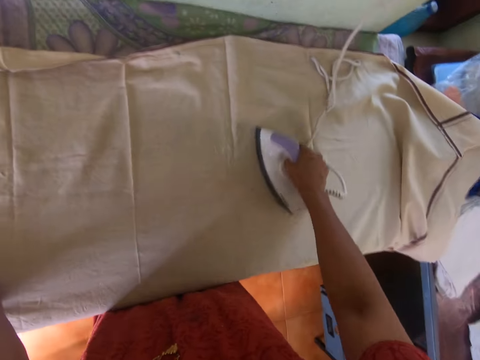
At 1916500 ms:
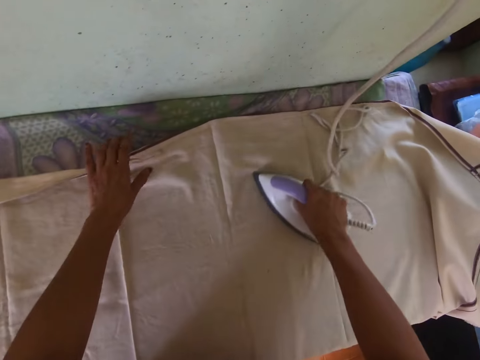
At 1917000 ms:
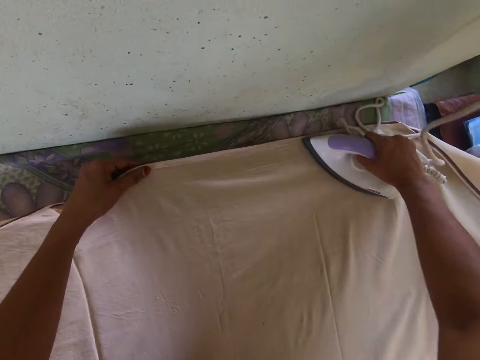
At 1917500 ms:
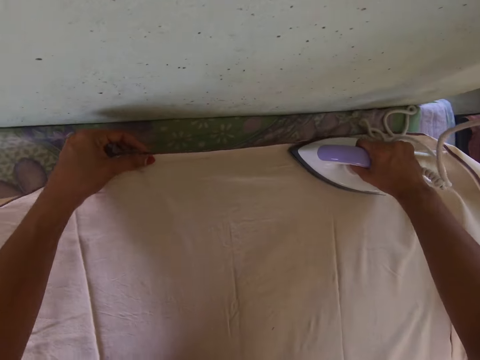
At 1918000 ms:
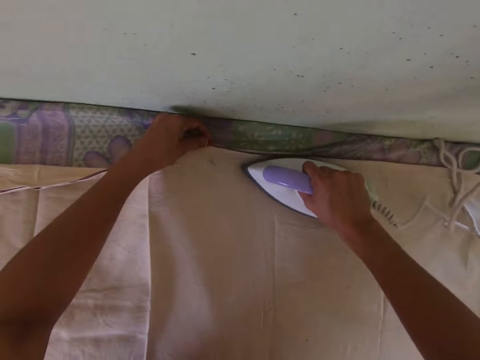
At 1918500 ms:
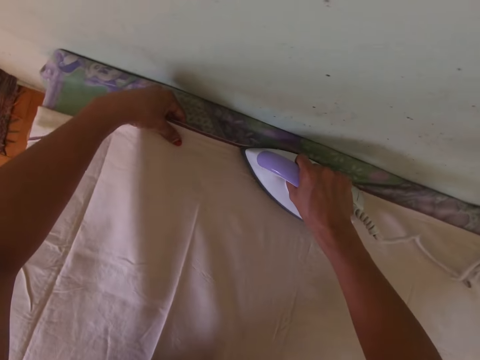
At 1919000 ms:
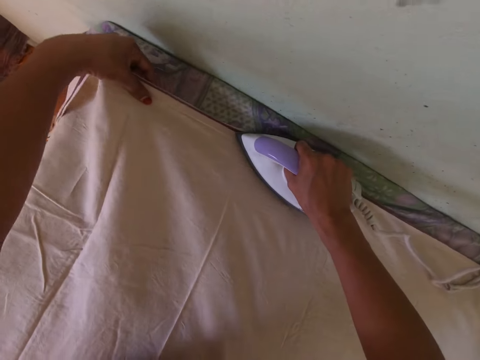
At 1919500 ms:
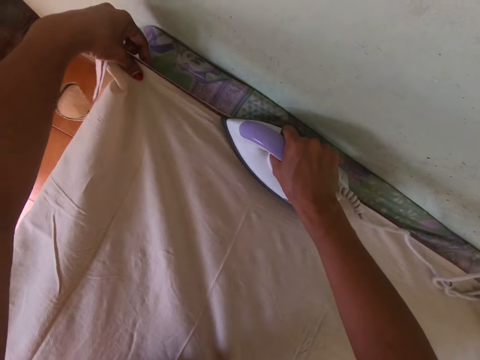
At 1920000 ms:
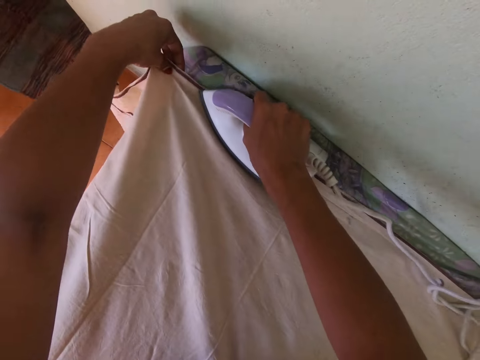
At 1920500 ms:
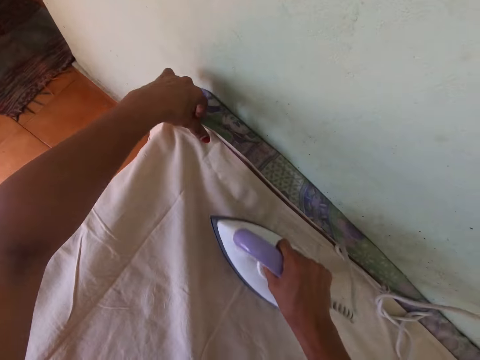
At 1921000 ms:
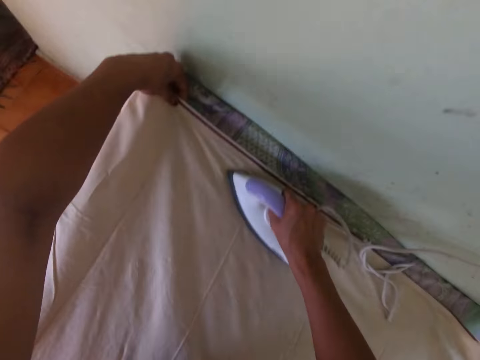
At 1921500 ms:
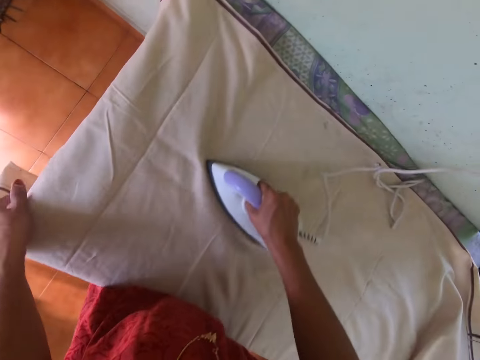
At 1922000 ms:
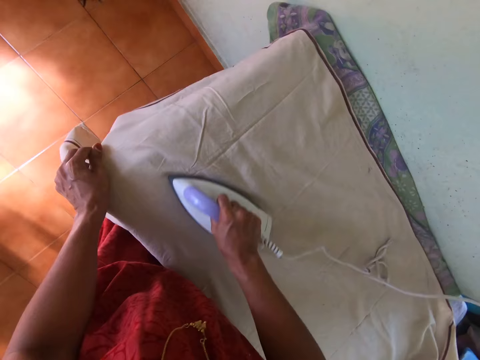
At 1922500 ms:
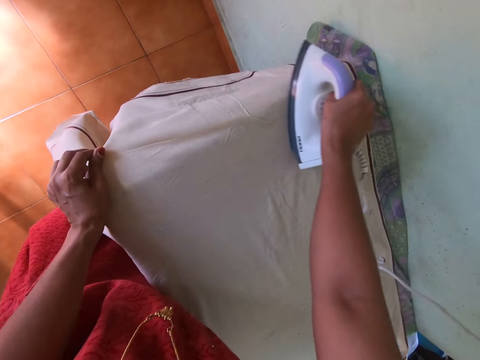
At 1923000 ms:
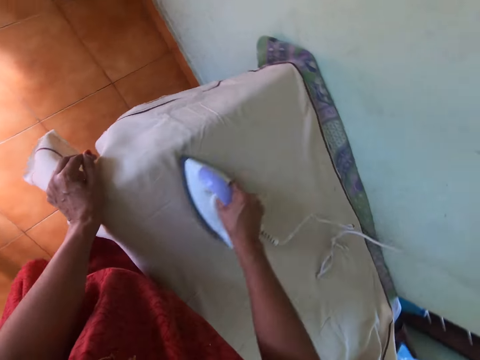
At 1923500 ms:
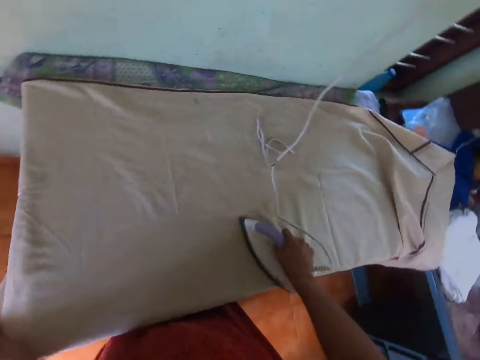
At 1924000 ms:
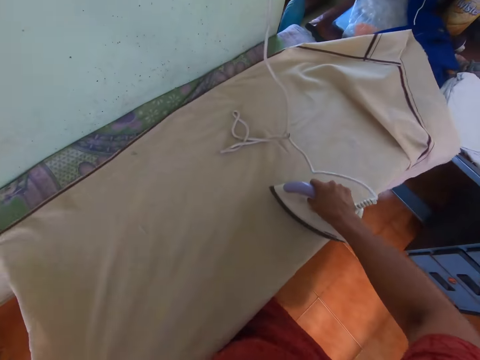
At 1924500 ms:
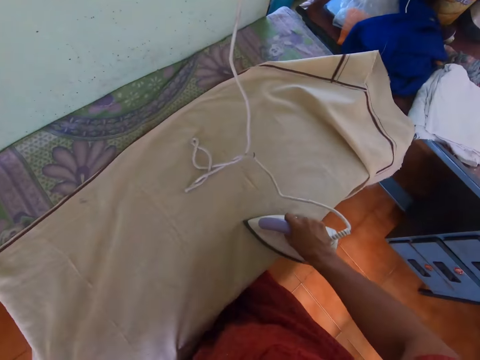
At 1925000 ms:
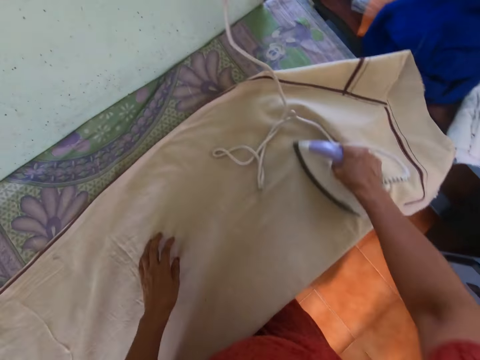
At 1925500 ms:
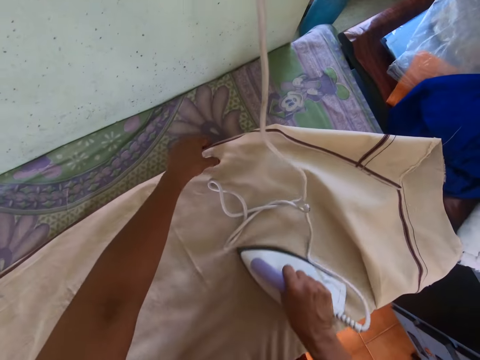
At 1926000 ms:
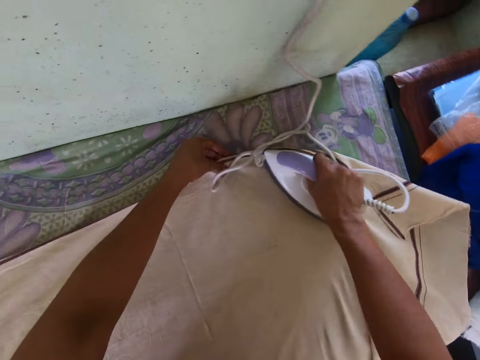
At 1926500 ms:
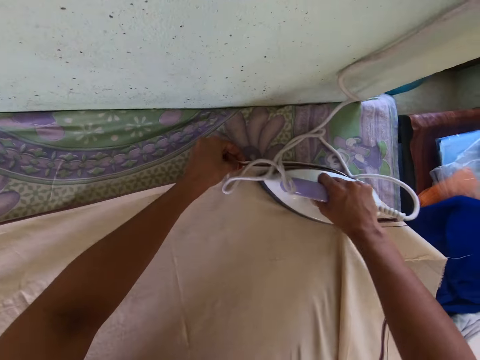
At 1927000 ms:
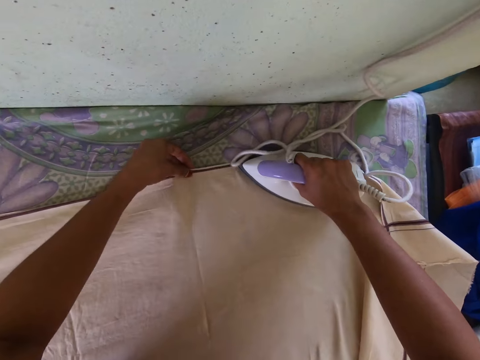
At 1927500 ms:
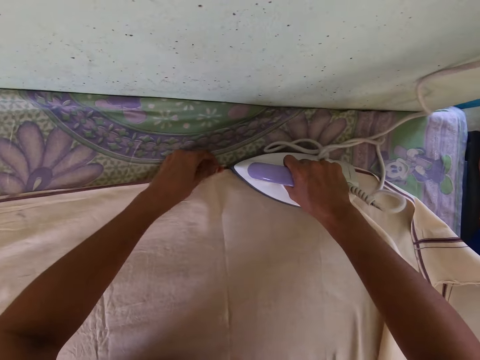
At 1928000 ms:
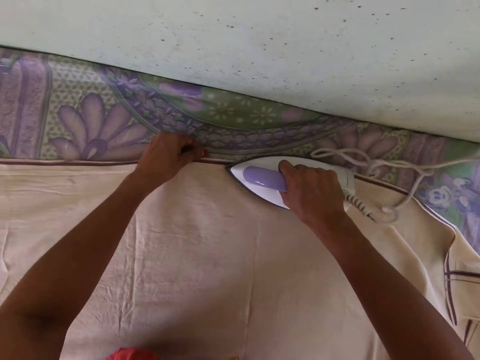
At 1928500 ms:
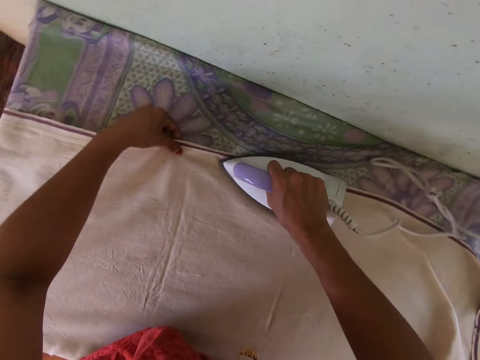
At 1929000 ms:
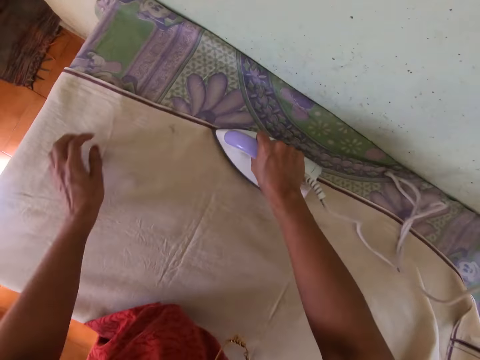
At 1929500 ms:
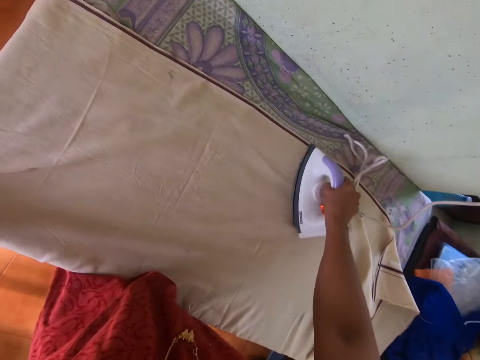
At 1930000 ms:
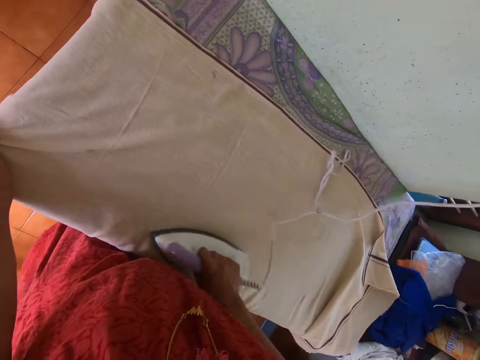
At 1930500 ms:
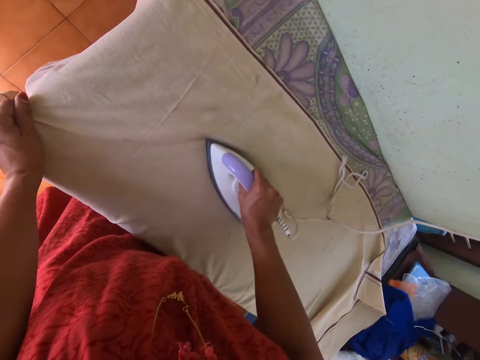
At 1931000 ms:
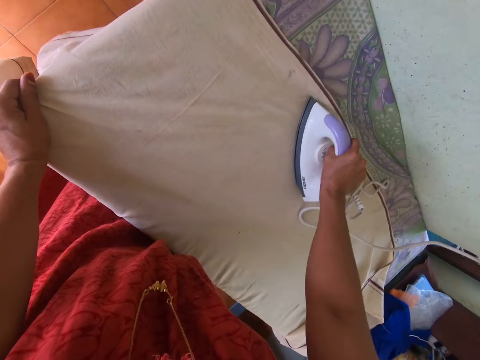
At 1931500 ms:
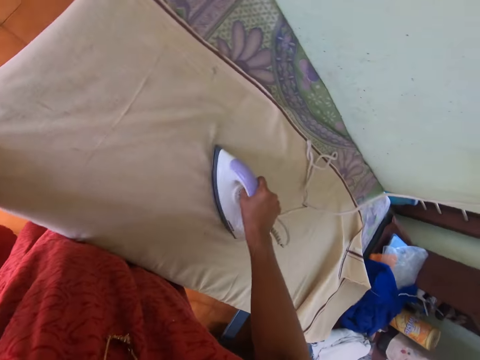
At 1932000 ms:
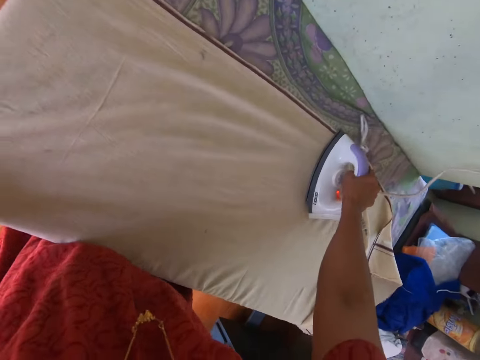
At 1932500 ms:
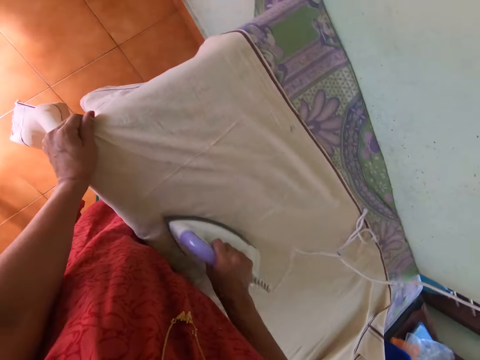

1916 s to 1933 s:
The camera wearer adjusts the cloth with her left hand. She removes her left hand from the cloth. She places her left hand on the cloth. She irons the cloth on the table with the pressing iron in her right hand. She adjusts the cloth with her left hand. She irons the cloth on the table with the pressing iron in her right hand. She removes her left hand from the cloth. She places her left hand on the cloth. She irons the cloth on the table with the pressing iron in her right hand.

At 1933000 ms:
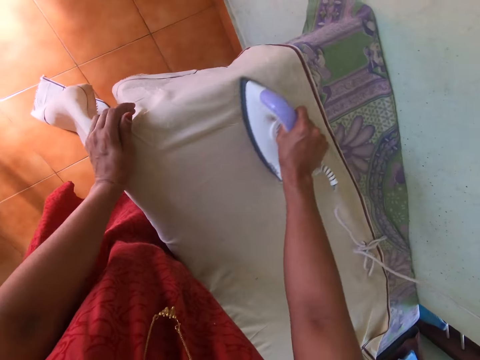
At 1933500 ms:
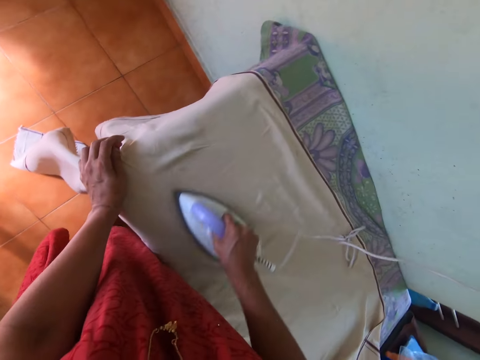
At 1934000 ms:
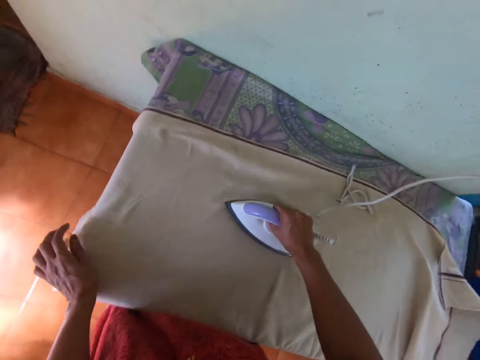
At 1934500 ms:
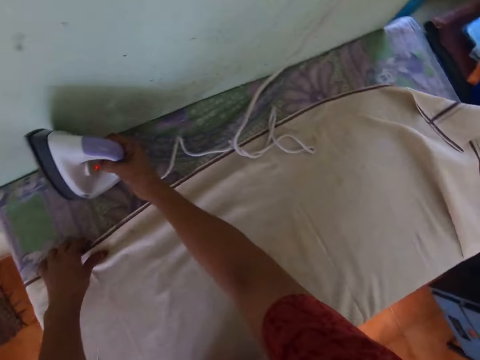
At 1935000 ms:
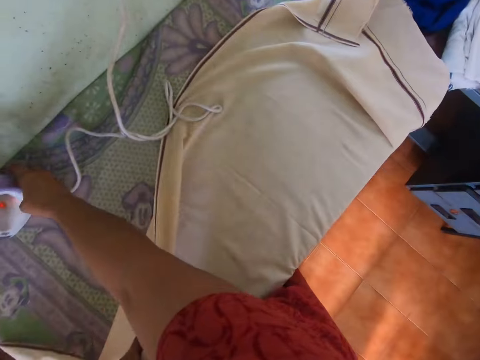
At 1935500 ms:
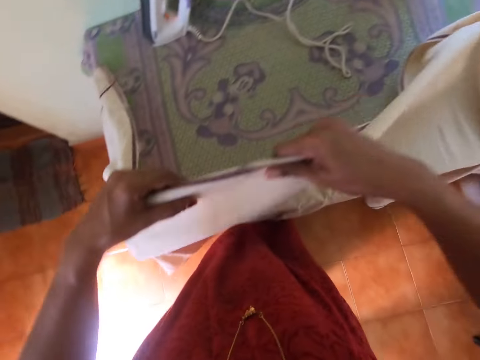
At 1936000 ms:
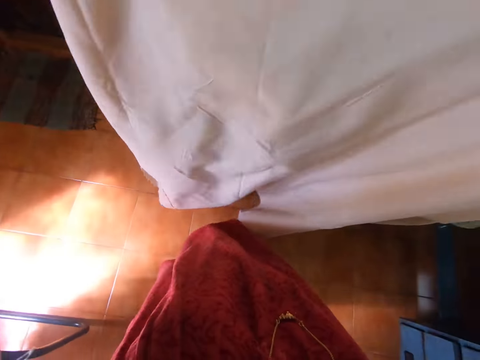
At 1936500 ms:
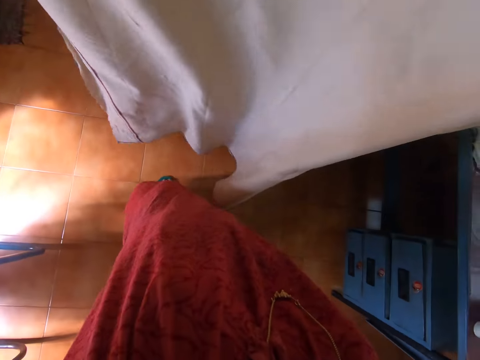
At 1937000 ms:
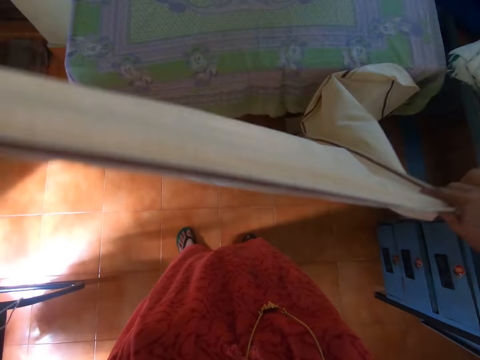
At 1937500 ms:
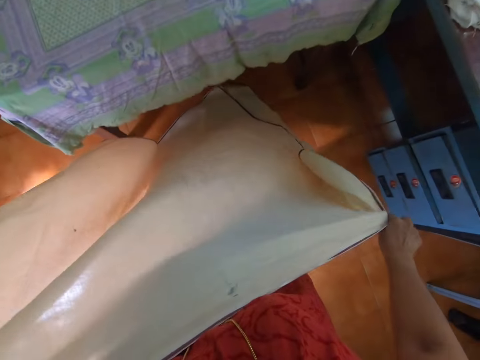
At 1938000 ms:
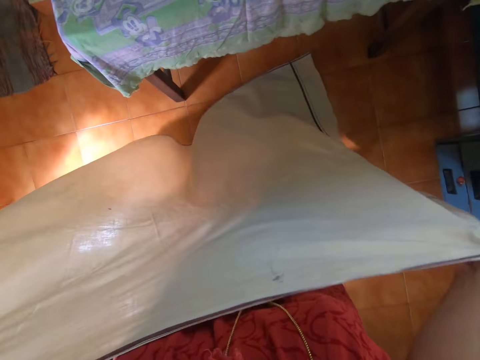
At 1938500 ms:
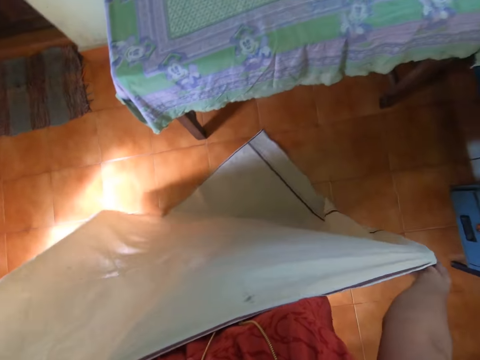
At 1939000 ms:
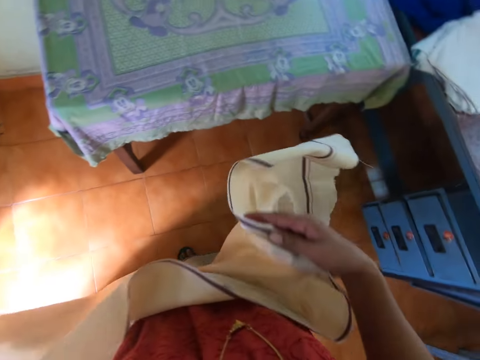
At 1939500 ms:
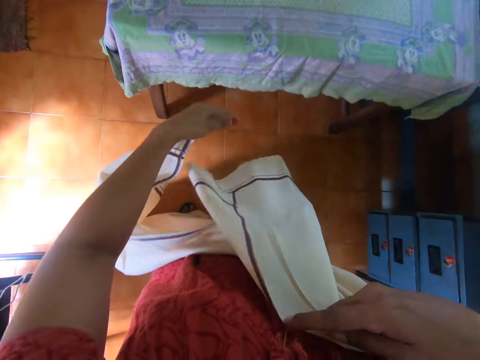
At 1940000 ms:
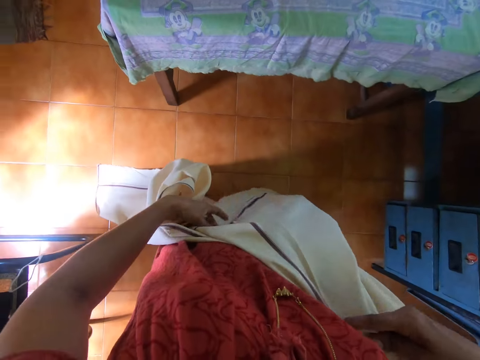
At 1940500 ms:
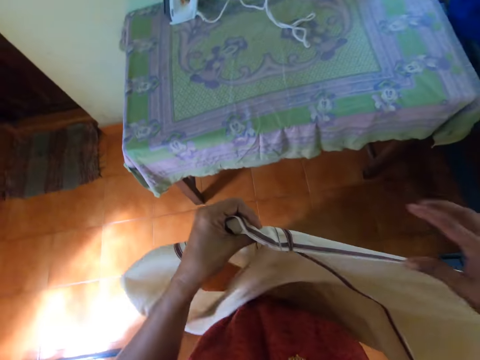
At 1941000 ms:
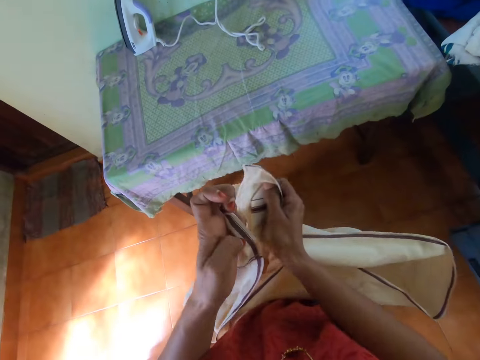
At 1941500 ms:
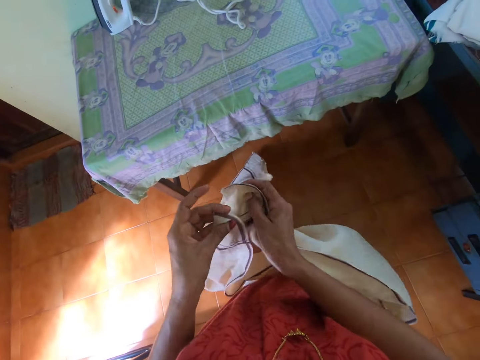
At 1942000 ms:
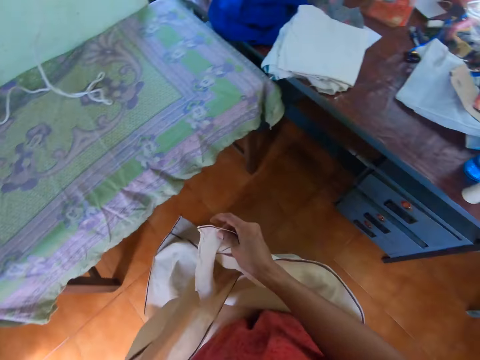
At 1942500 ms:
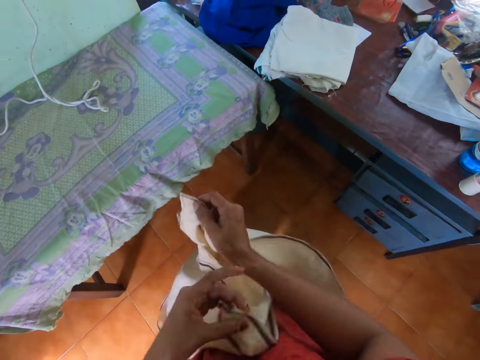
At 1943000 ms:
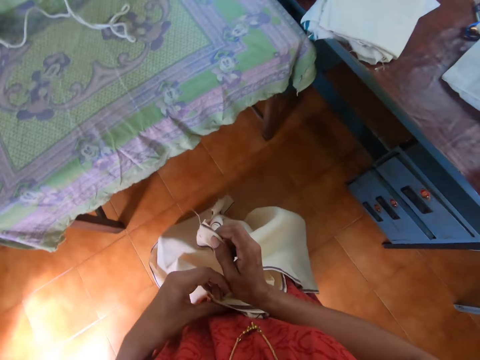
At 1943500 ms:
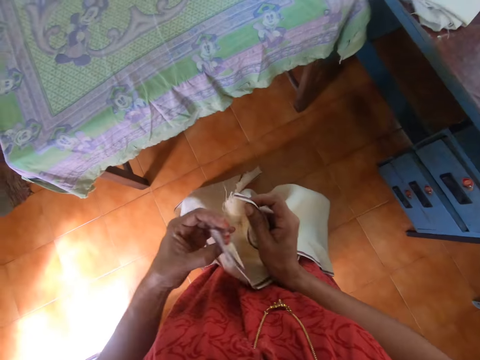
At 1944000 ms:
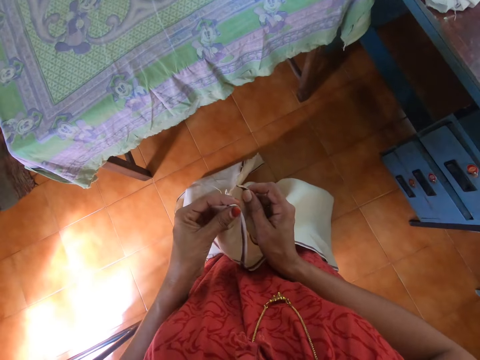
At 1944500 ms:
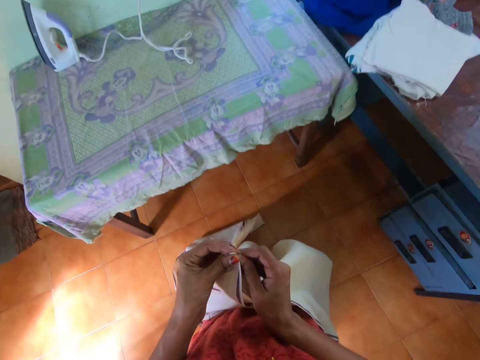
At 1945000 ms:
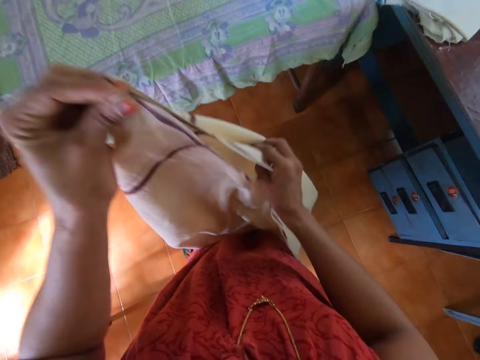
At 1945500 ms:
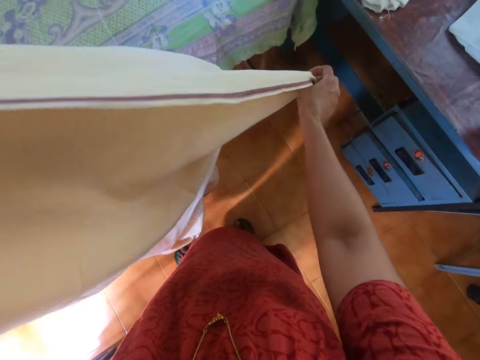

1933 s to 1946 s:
The camera wearer places the pressing iron on the table with her right hand. She picks the cloth from the table with her left hand. She picks the cloth from the table with her hands. She straightens the cloth with her hands. She folds the cloth with her hands.
